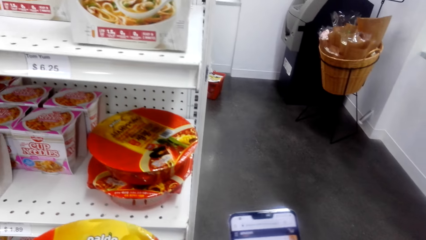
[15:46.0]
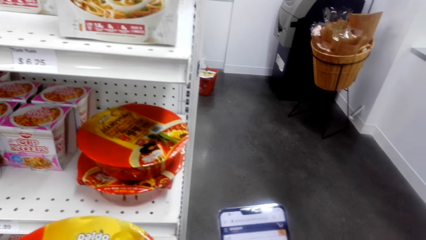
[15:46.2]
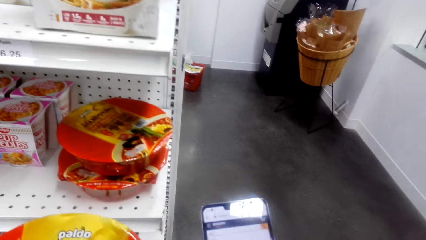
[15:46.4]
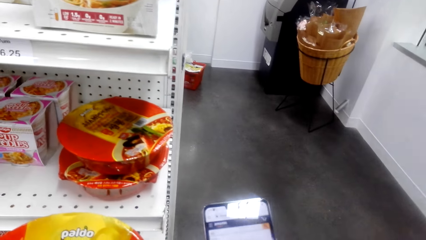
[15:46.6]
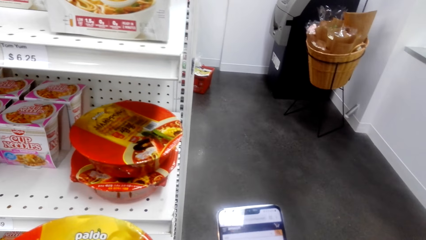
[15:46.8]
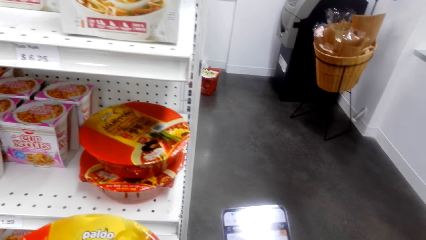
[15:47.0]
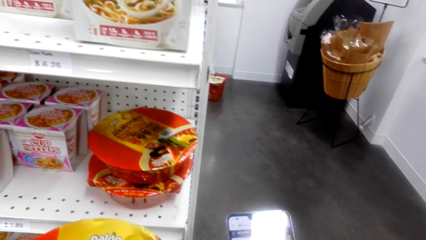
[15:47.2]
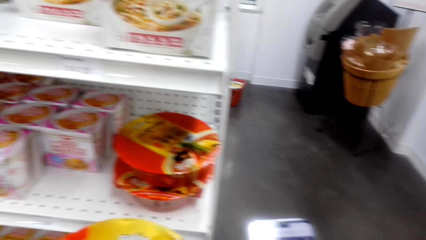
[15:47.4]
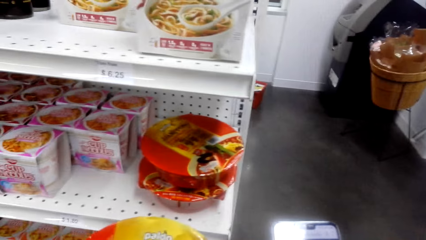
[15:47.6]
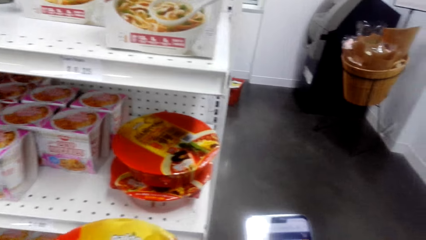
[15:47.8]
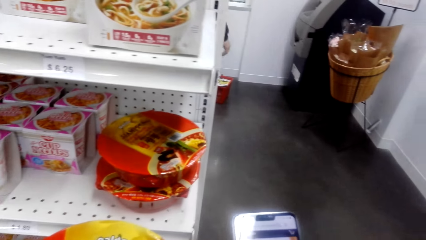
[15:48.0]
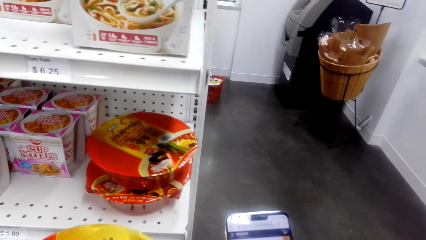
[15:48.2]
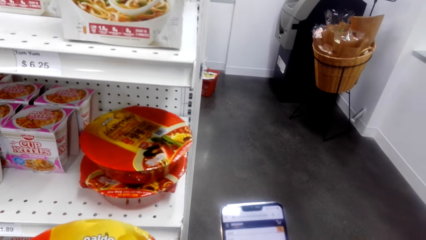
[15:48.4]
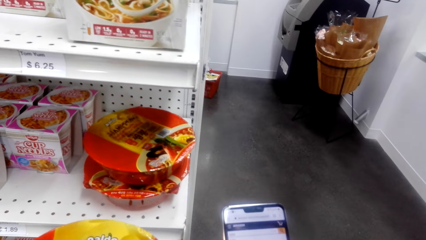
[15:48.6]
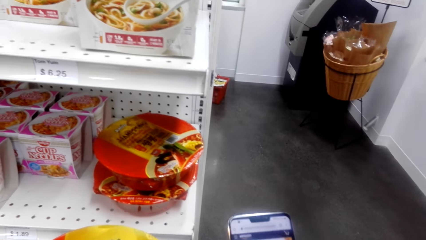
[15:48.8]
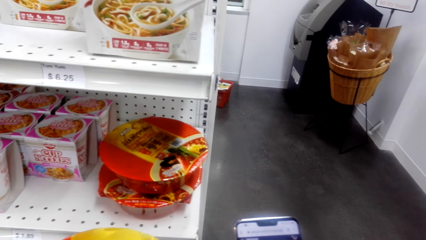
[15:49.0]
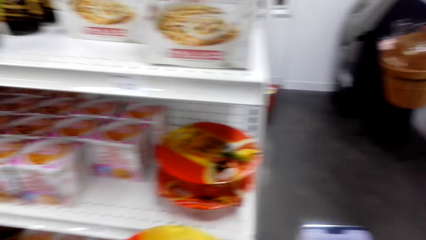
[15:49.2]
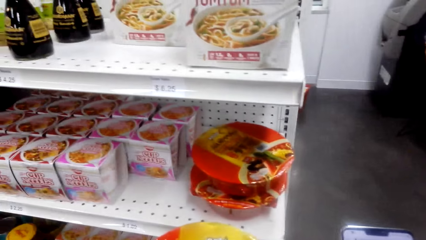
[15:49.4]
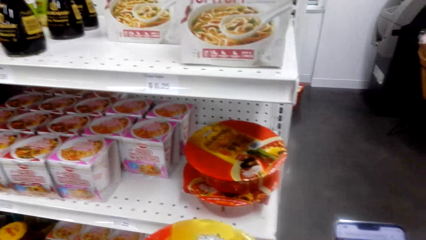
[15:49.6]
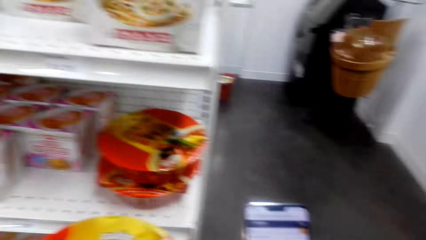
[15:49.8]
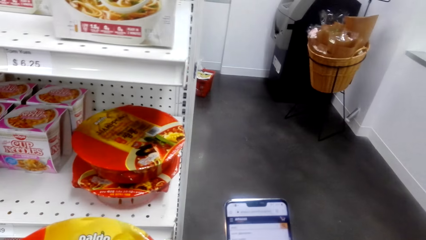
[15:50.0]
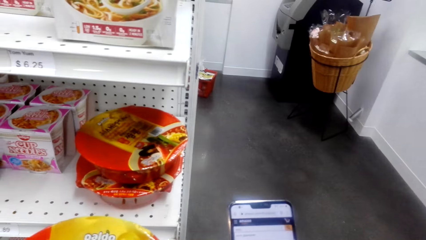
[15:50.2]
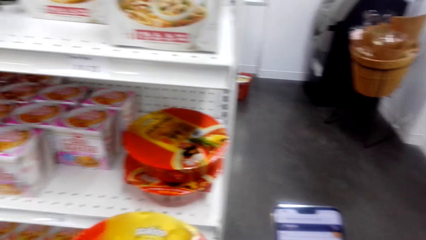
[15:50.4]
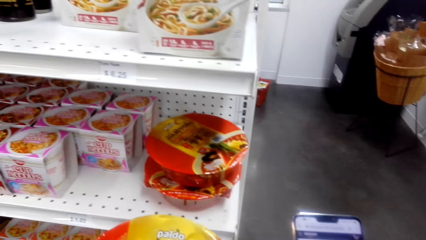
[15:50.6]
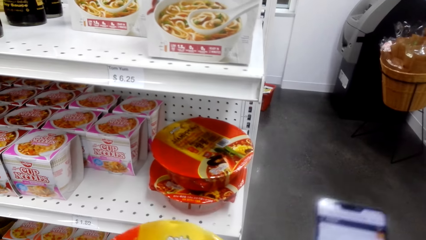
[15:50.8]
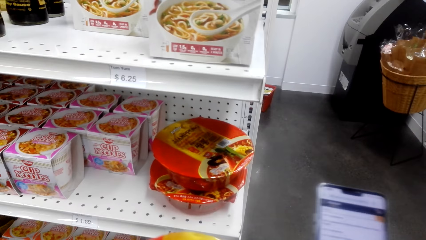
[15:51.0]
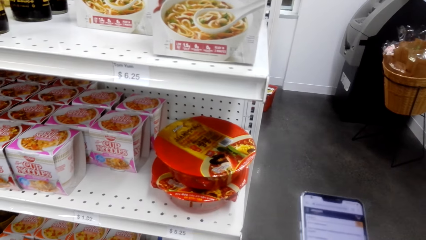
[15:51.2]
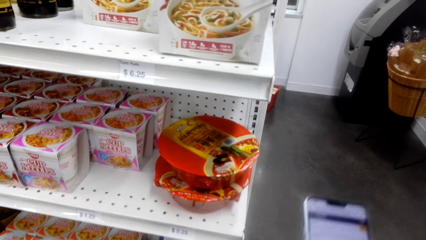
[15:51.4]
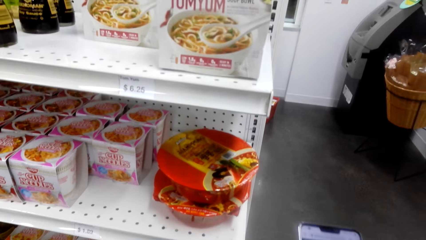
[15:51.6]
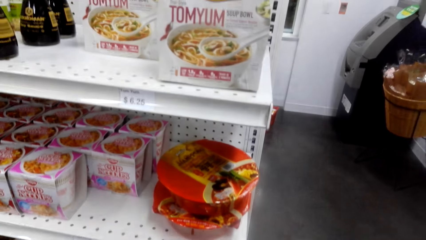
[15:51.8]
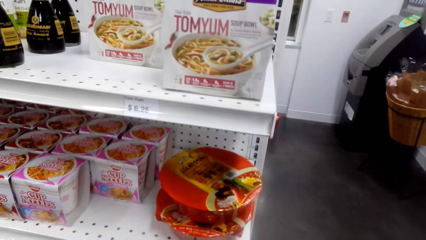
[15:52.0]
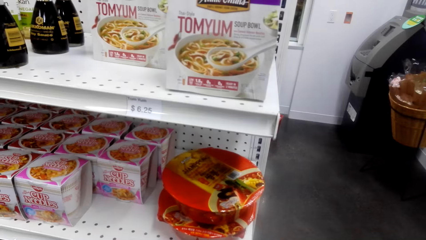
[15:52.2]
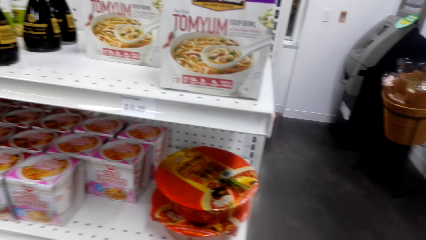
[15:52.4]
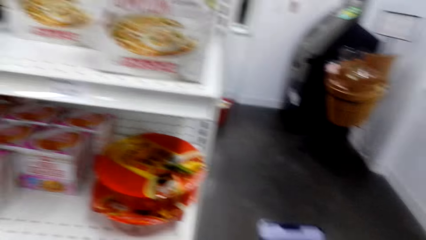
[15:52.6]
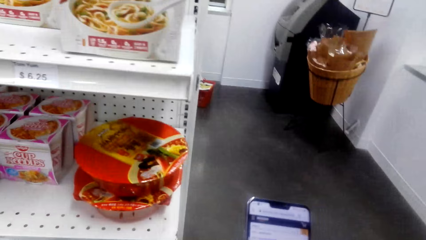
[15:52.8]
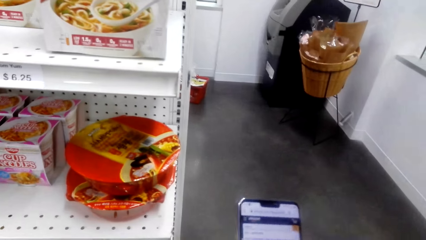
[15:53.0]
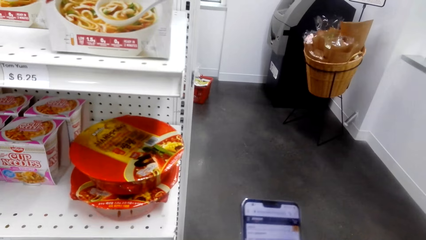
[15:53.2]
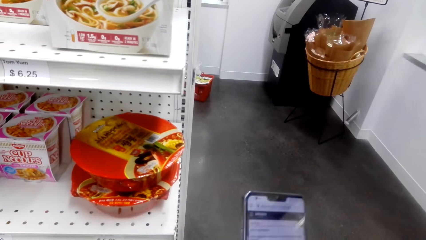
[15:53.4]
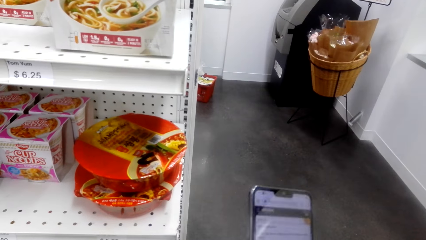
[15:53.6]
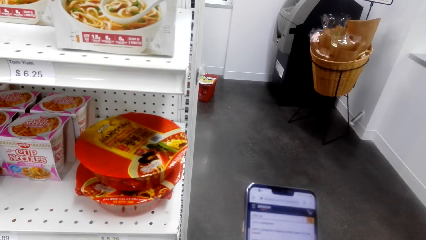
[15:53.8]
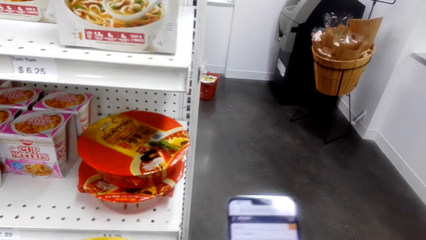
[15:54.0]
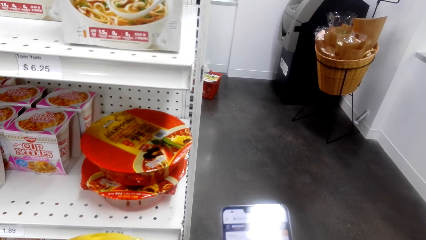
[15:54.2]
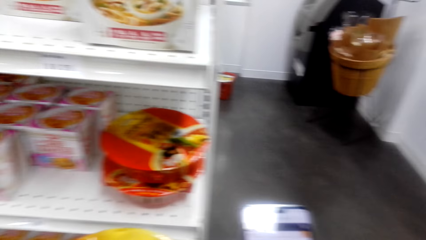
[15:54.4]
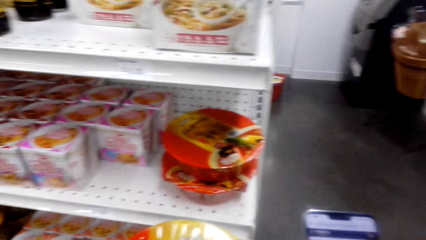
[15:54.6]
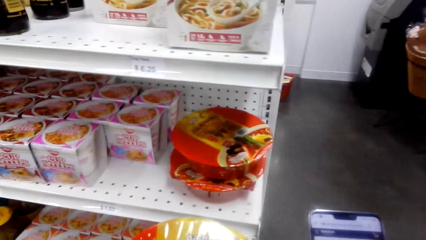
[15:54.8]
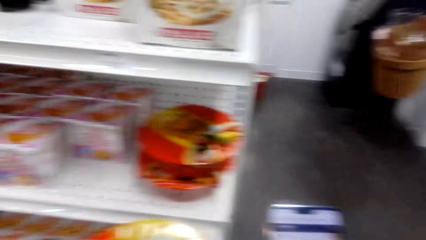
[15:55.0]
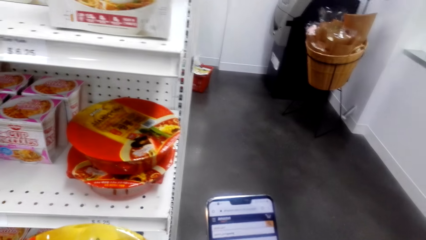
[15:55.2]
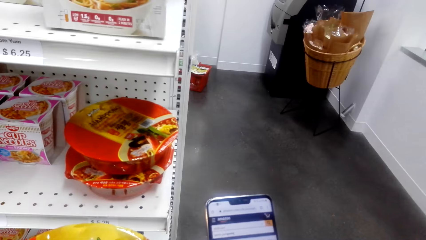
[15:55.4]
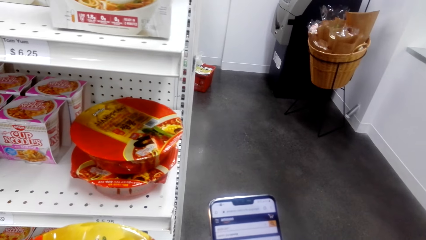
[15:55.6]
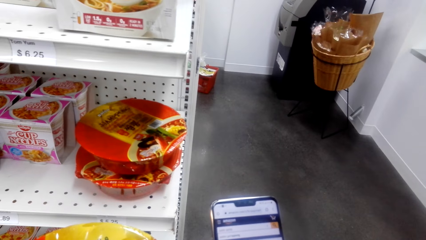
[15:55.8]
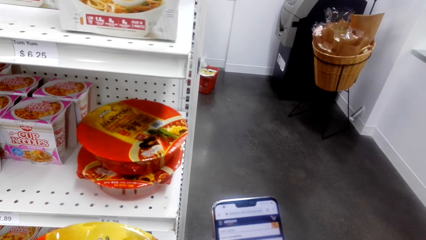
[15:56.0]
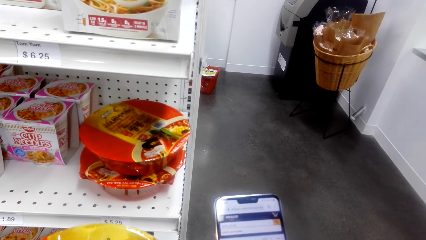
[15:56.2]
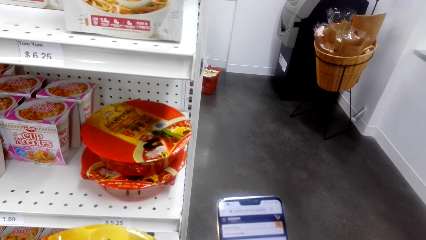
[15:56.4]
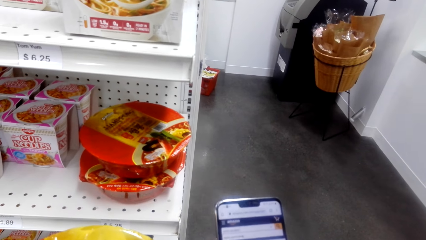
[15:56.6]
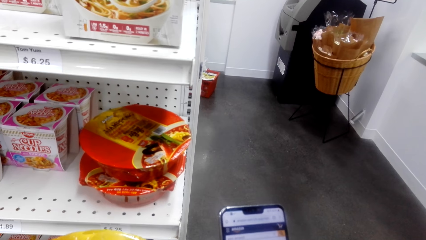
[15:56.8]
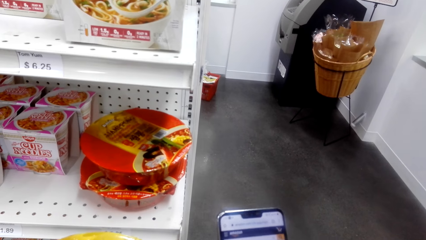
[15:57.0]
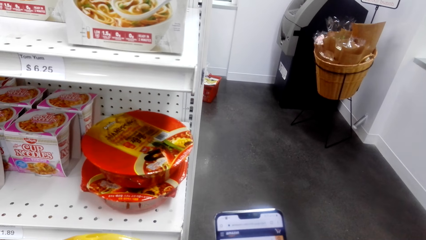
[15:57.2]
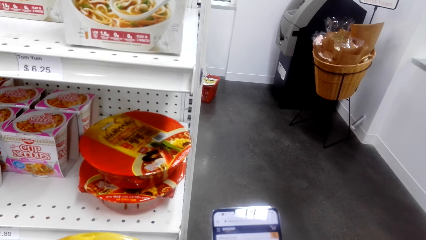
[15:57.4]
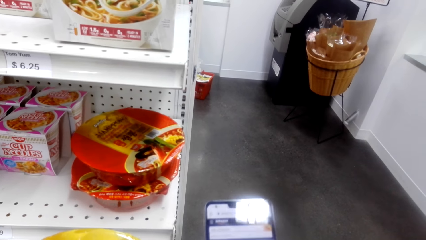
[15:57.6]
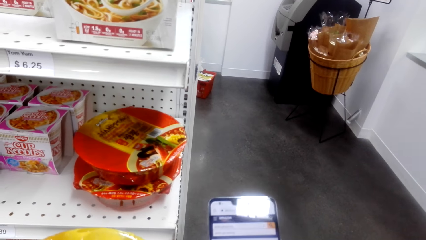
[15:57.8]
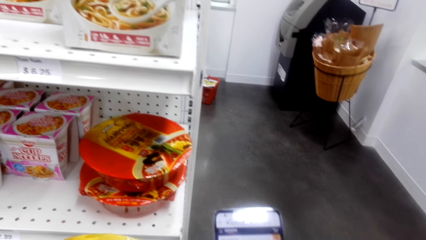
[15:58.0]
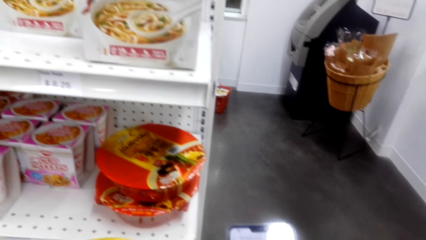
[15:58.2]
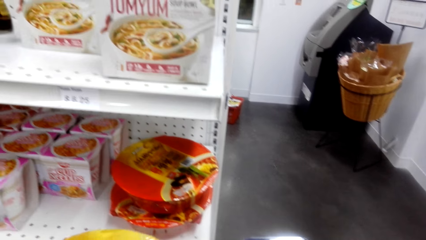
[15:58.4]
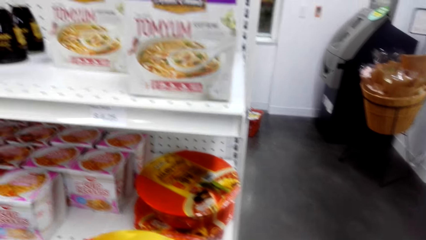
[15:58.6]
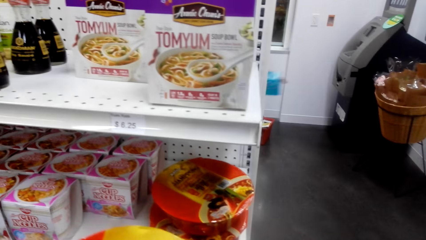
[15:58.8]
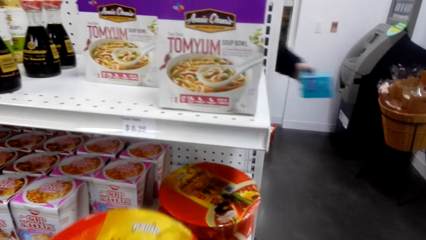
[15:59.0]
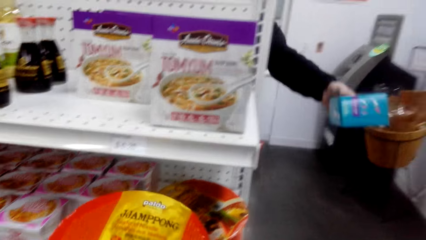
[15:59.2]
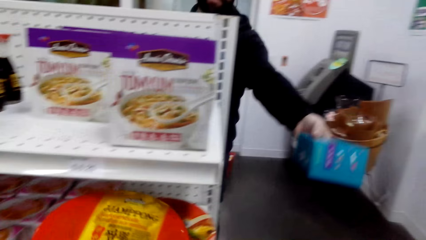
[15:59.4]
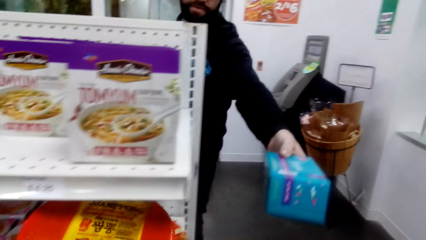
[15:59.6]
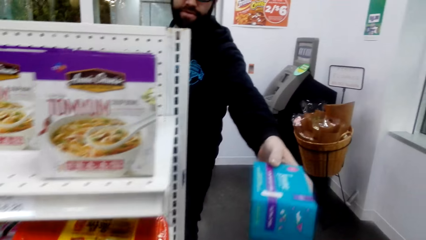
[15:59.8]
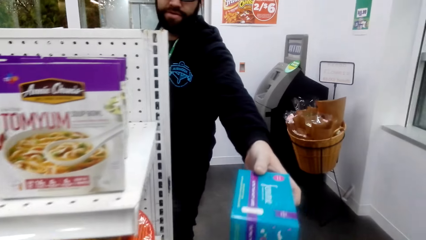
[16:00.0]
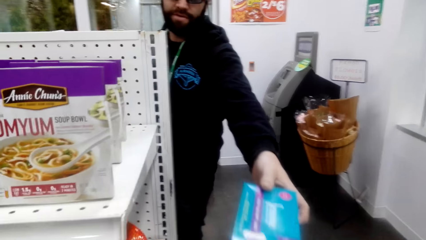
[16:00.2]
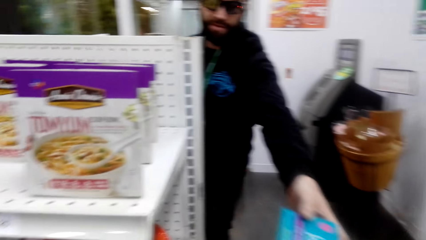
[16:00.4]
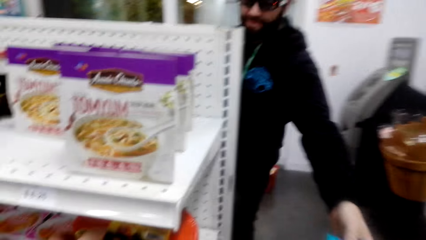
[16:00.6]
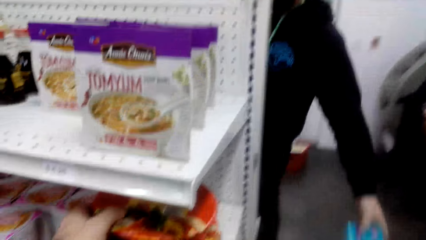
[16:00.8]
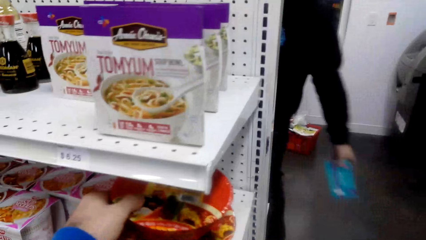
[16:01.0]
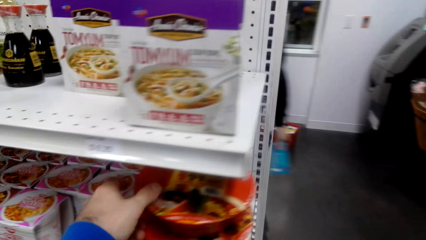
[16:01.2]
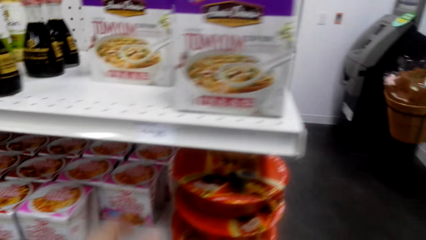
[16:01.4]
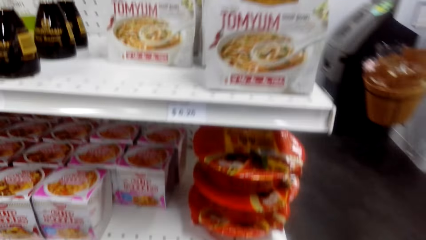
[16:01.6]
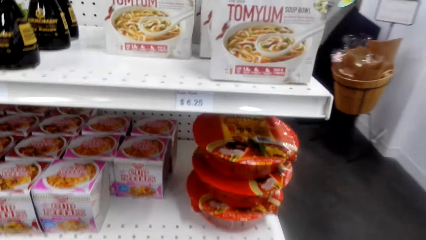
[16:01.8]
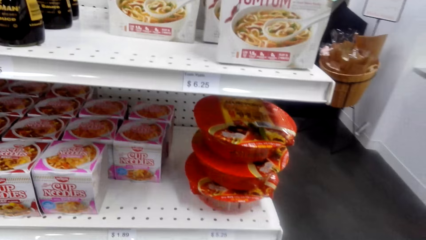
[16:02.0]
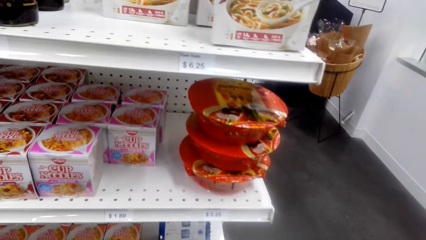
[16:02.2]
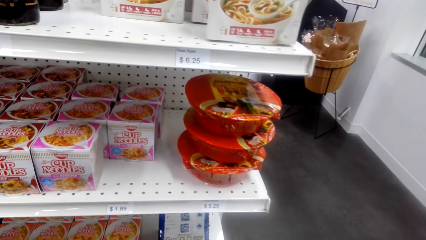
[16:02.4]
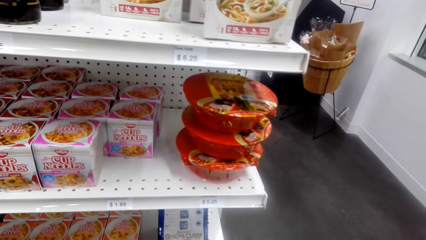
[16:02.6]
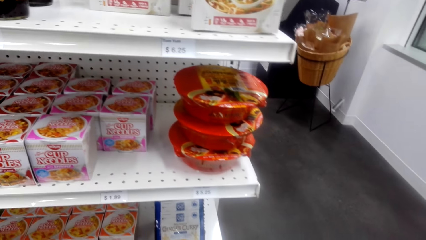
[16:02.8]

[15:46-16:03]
The camera wearer puts the noodles on the shelf. A man hands over a box to the camera wearer.
